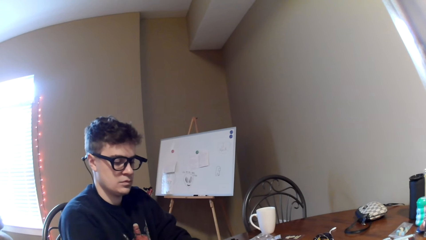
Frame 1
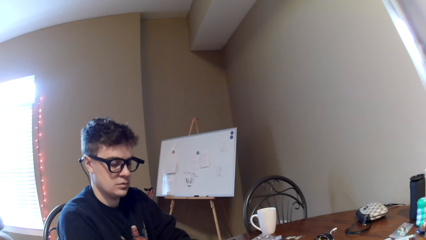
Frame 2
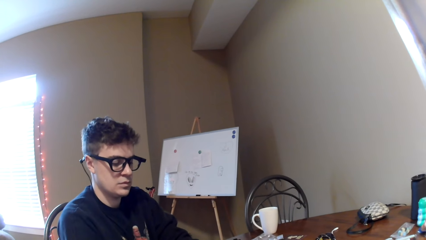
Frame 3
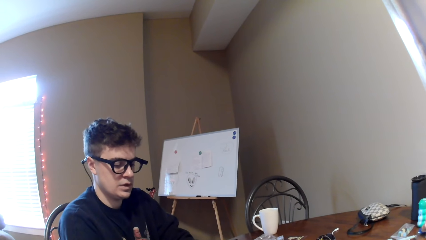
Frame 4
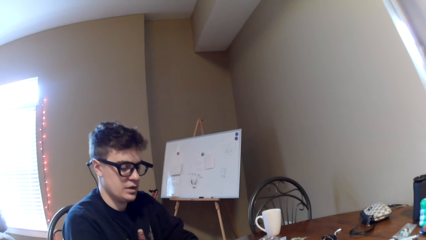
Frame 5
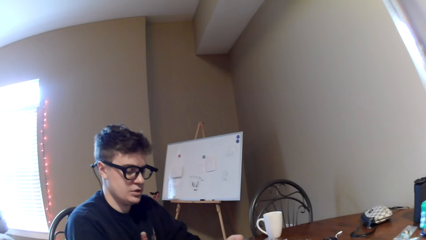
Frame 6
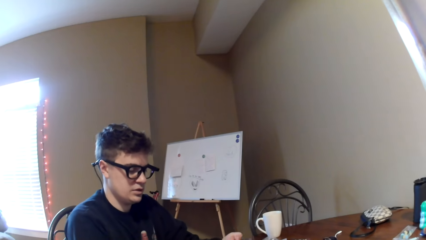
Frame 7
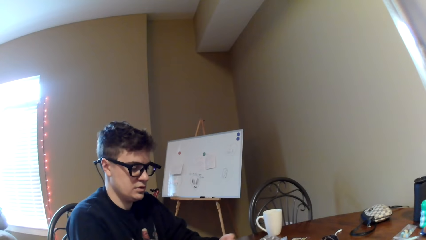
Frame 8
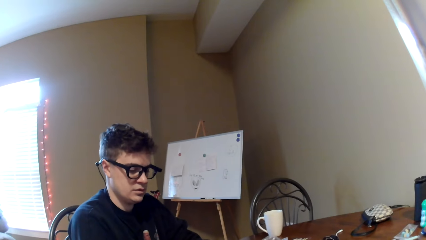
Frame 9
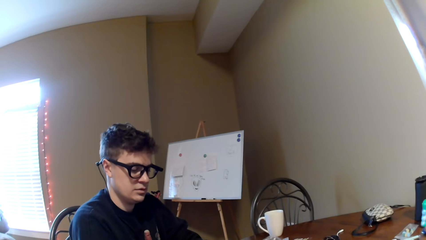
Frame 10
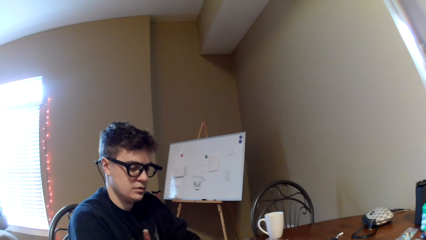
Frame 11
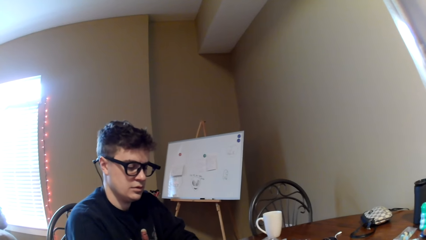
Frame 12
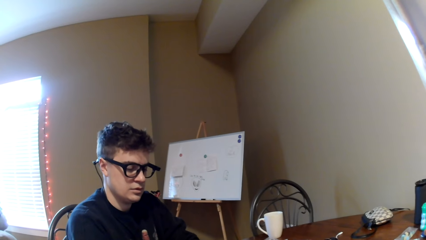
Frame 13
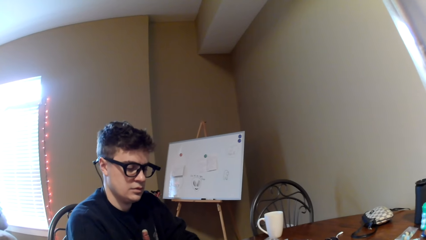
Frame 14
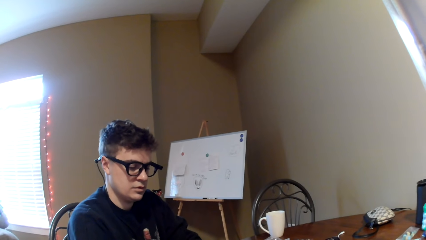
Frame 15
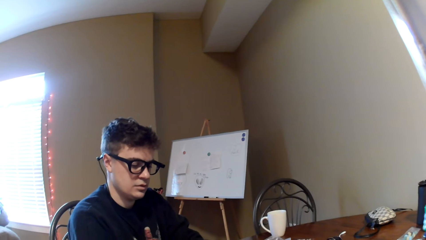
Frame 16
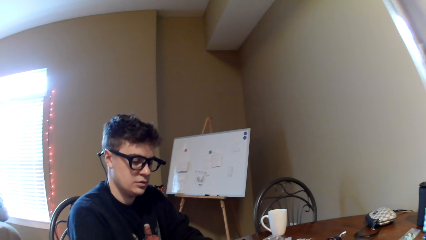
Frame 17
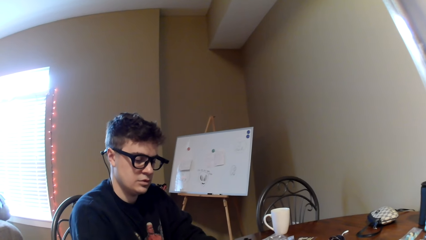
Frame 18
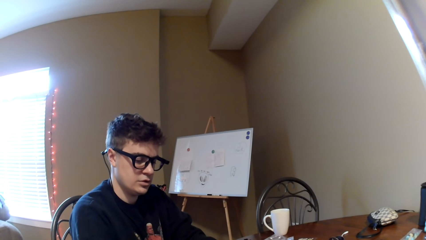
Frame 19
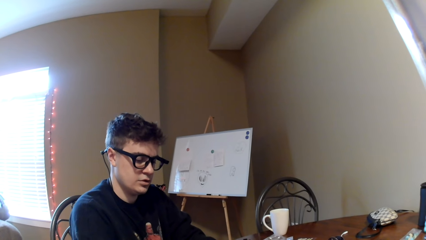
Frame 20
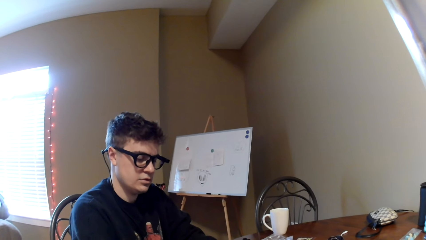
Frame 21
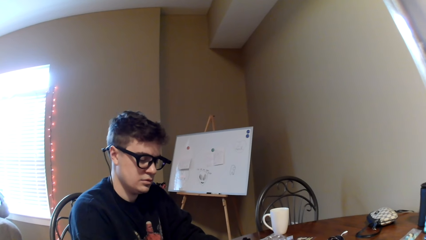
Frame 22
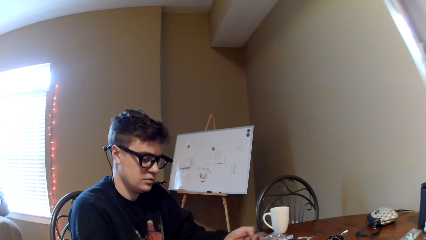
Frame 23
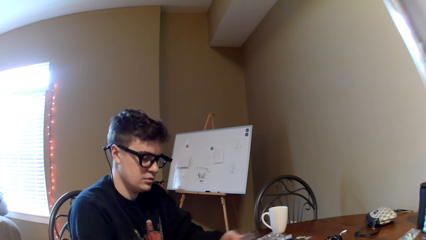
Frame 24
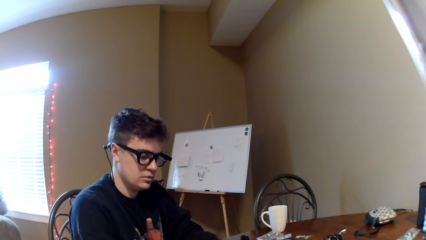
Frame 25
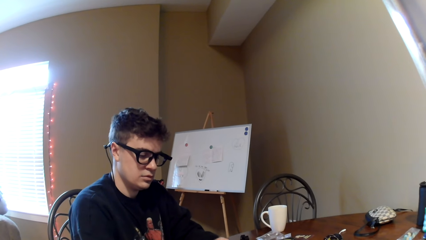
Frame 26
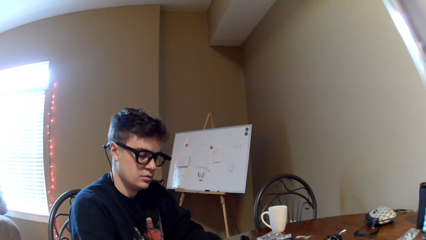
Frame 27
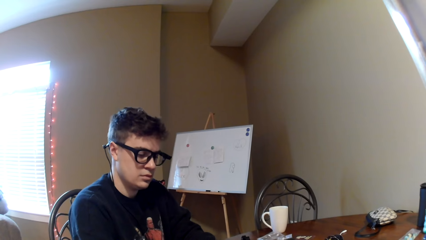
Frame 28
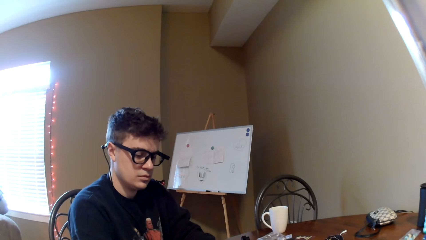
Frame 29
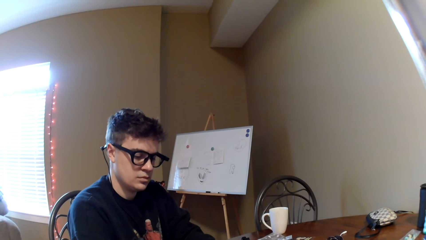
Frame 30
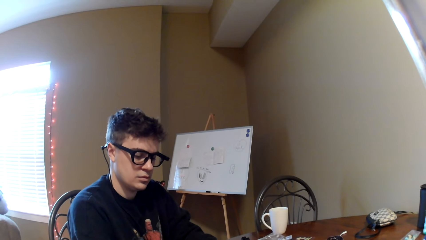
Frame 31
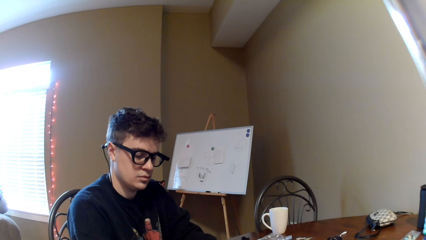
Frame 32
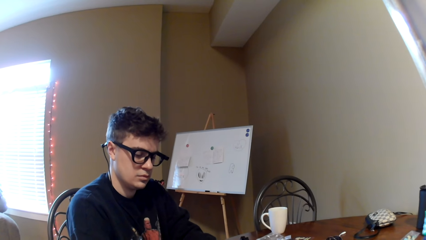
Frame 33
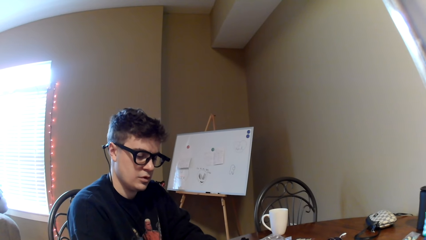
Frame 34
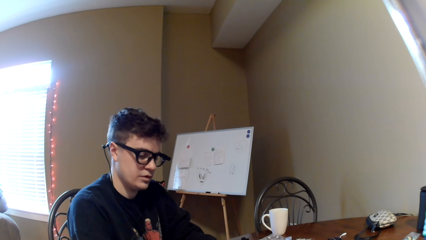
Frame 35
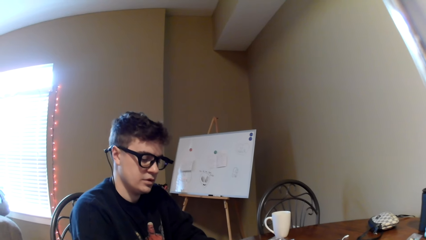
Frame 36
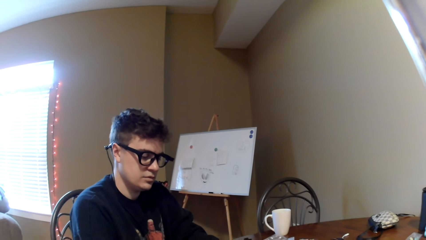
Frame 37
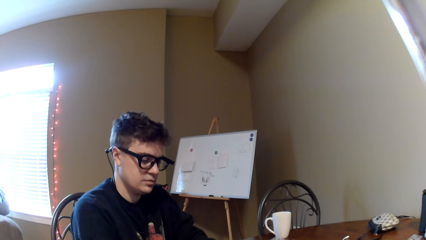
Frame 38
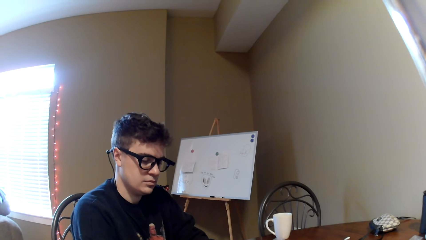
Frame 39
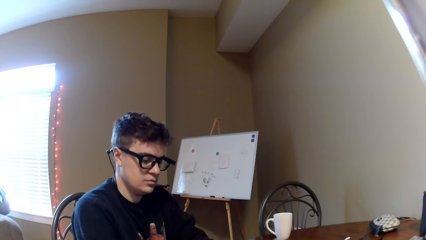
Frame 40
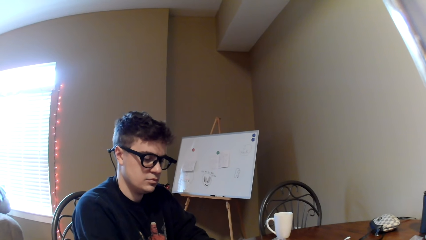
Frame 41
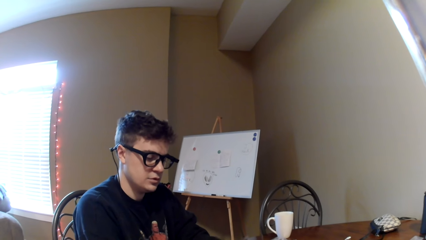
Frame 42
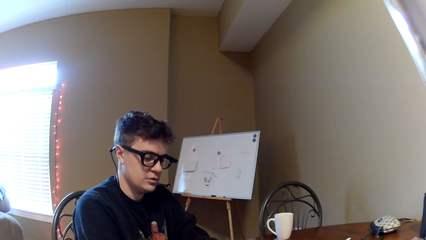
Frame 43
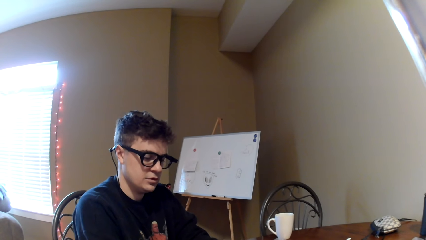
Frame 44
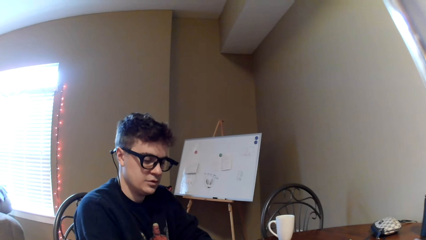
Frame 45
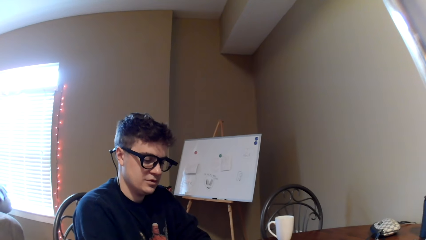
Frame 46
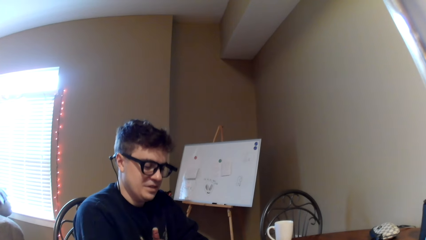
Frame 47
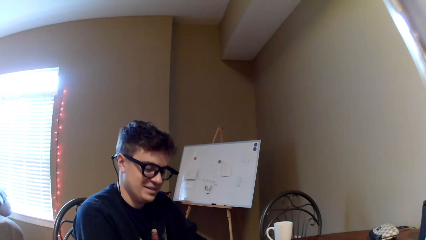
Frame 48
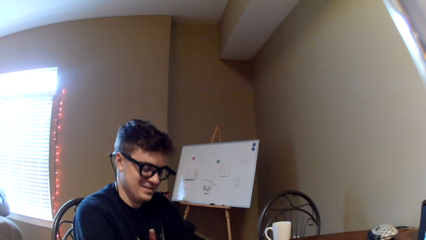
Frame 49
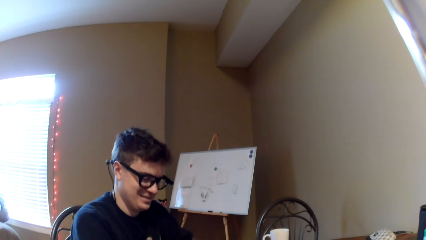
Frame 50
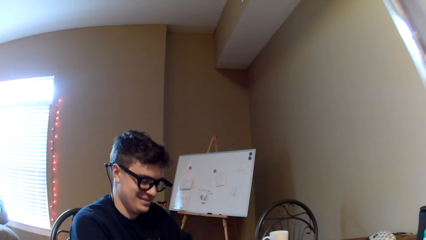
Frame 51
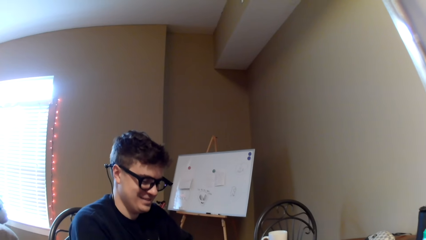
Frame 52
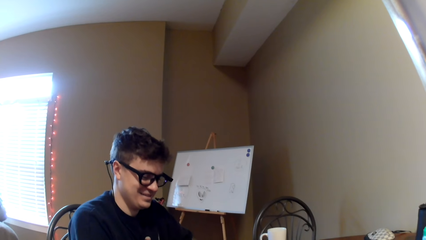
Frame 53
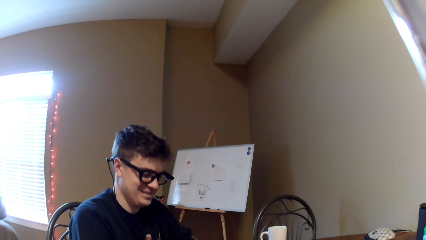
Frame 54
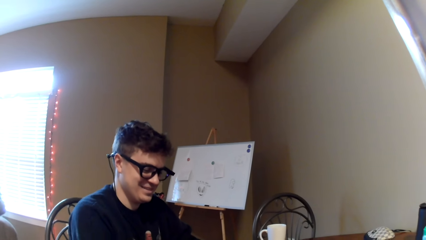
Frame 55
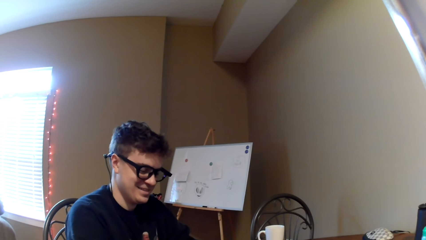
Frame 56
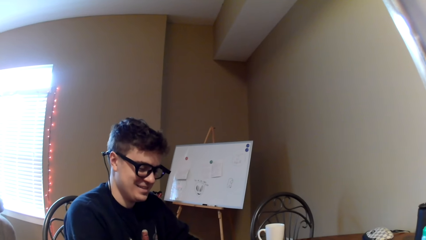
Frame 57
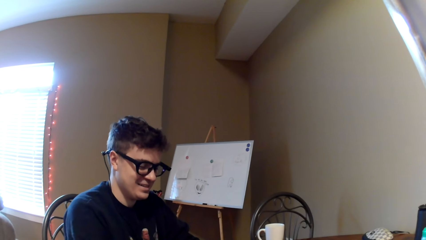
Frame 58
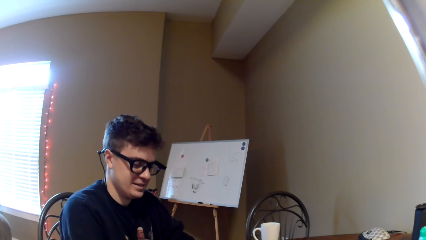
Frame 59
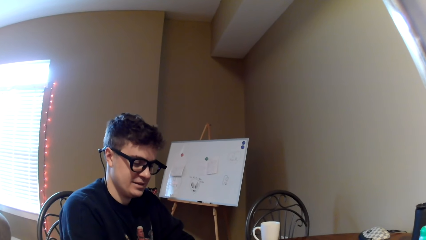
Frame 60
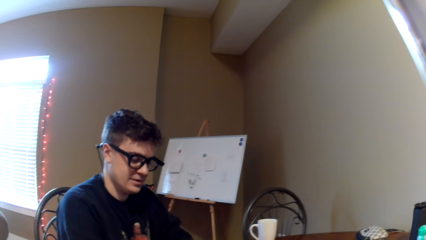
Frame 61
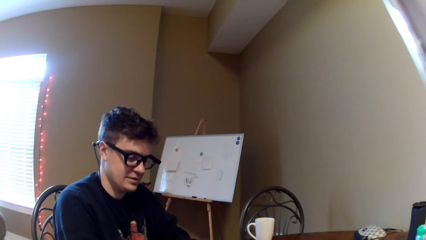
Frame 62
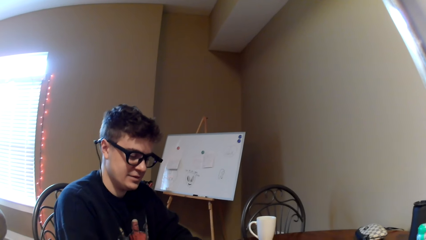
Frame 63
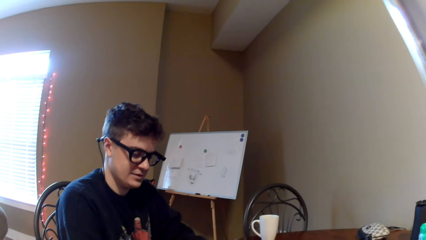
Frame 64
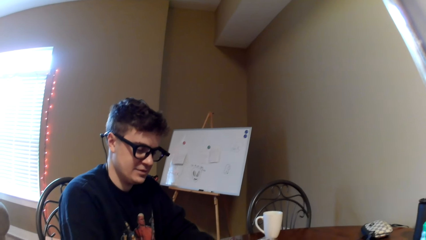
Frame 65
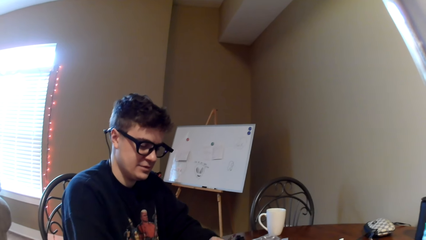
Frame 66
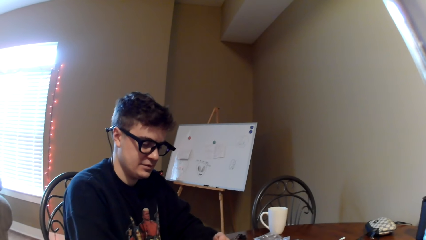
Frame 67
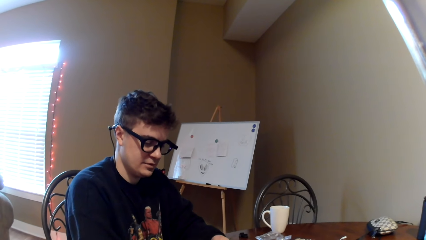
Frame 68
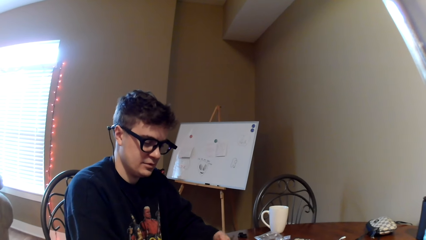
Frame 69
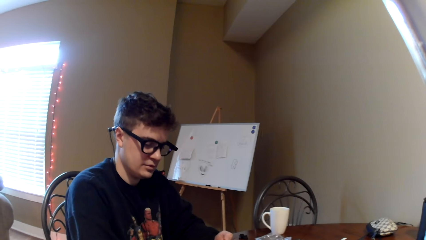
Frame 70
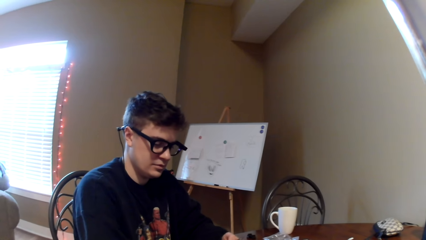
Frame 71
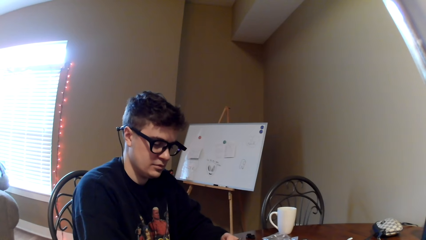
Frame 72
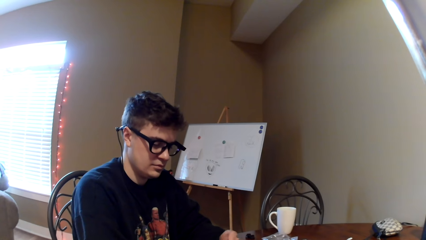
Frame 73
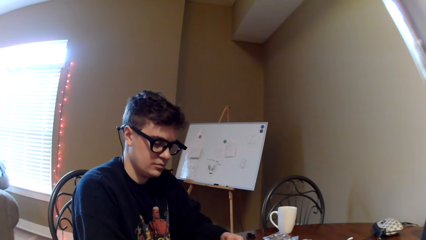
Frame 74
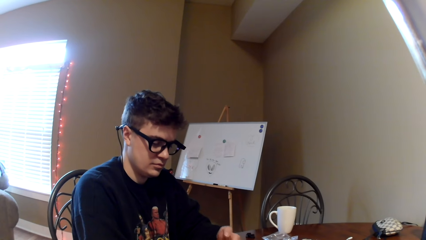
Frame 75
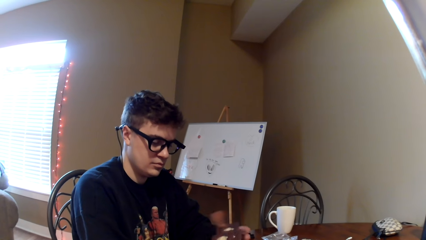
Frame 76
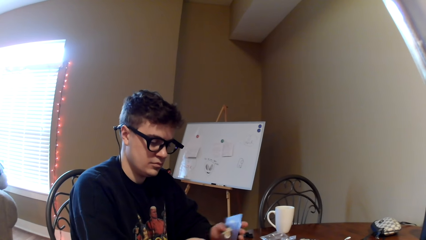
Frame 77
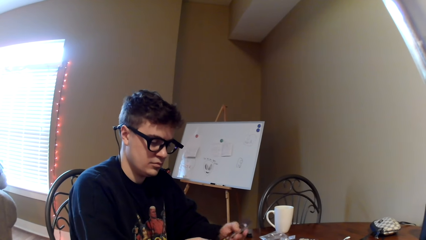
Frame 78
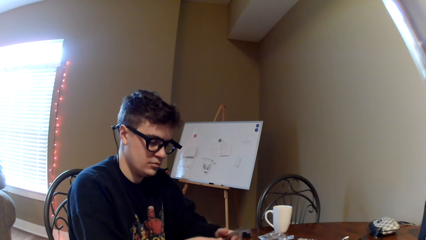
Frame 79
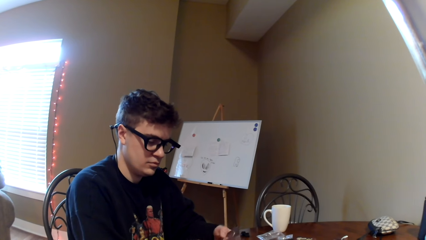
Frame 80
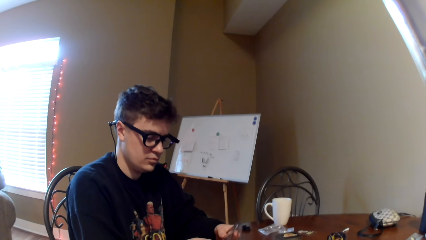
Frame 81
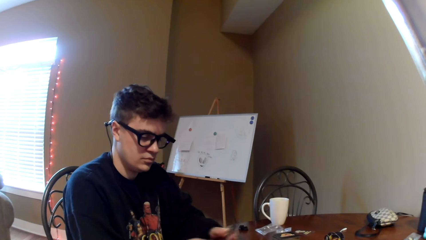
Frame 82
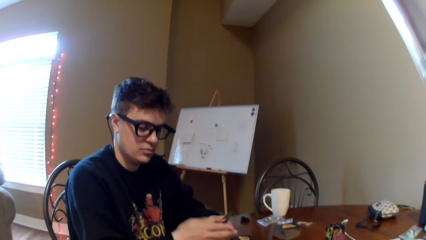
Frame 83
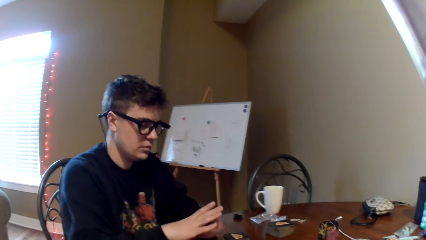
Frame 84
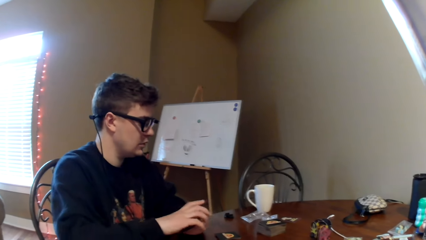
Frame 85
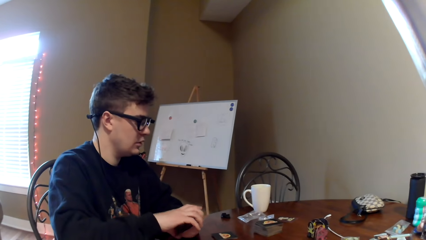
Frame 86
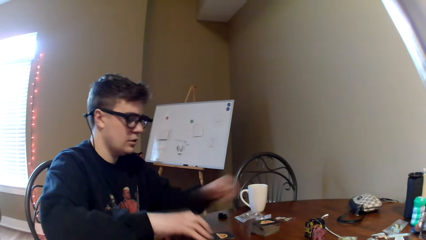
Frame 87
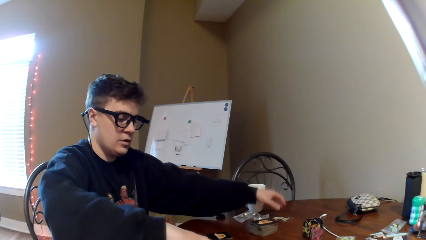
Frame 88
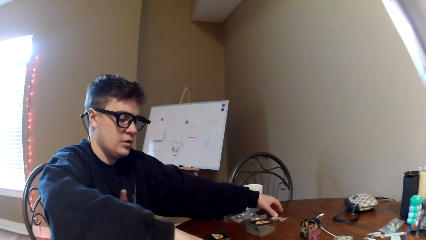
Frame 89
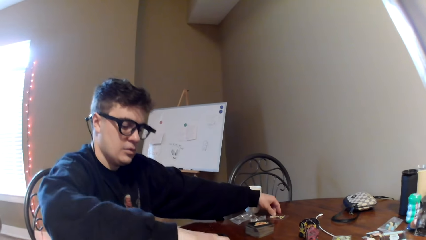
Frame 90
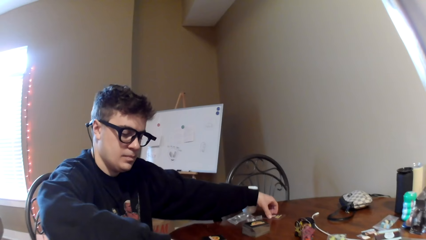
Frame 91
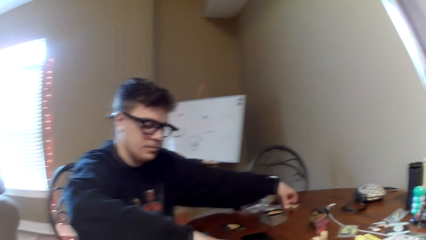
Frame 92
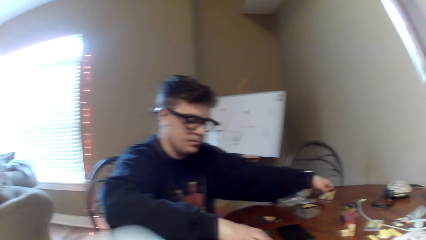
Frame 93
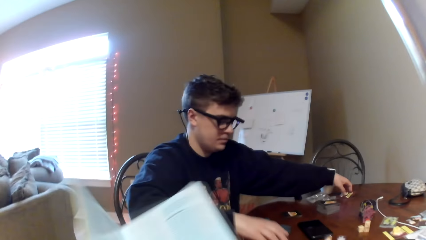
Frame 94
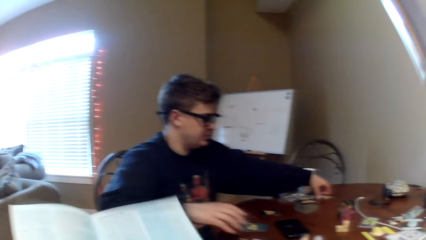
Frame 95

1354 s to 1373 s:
A man converses with the camera wearer. The camera wearer looks around a room. Another man adjusts cards on a table, puts the cards on the table and picks the card.
